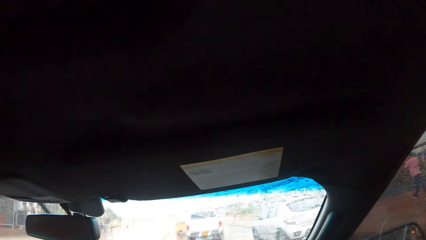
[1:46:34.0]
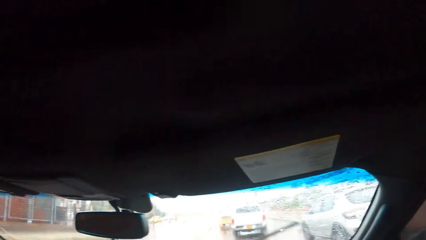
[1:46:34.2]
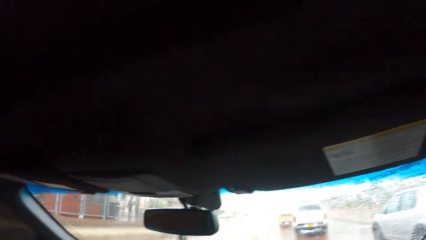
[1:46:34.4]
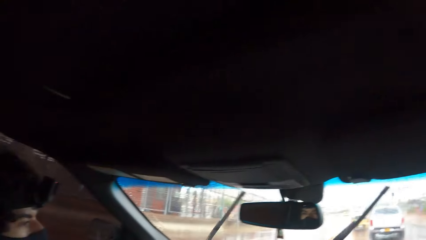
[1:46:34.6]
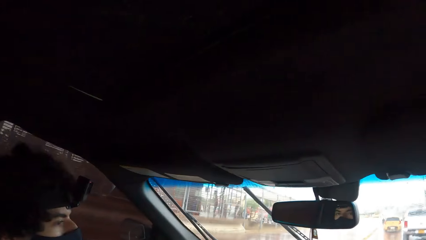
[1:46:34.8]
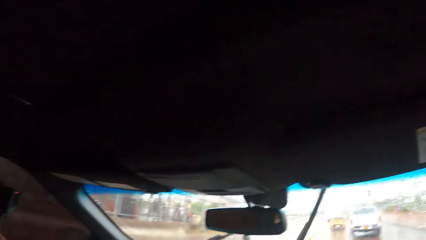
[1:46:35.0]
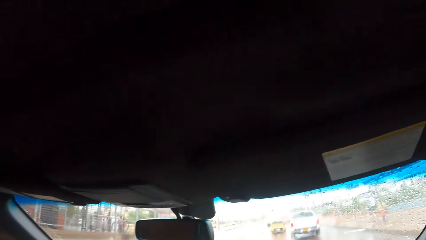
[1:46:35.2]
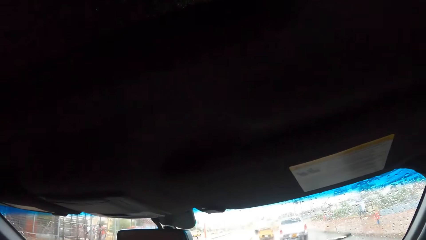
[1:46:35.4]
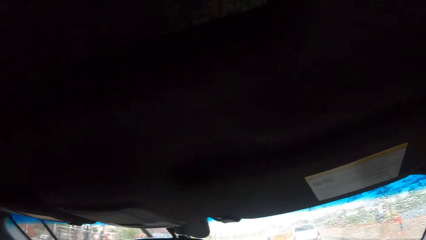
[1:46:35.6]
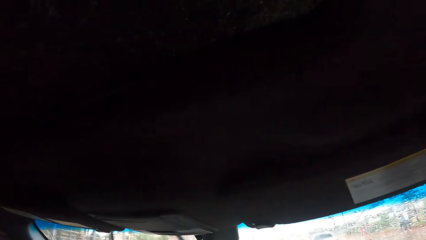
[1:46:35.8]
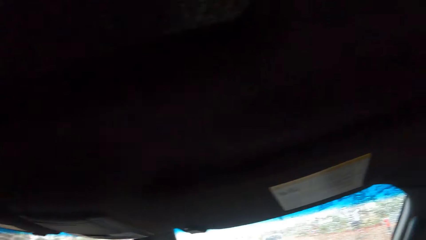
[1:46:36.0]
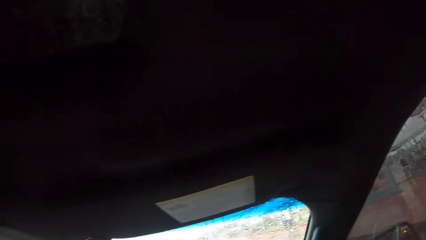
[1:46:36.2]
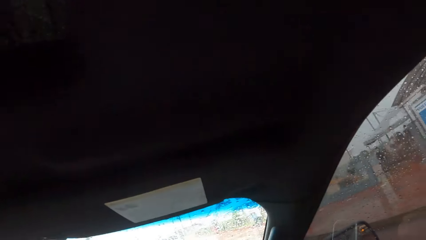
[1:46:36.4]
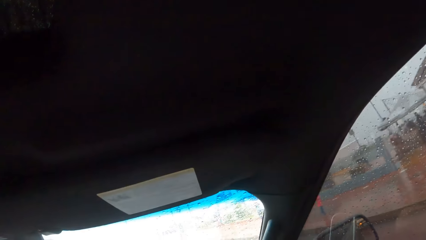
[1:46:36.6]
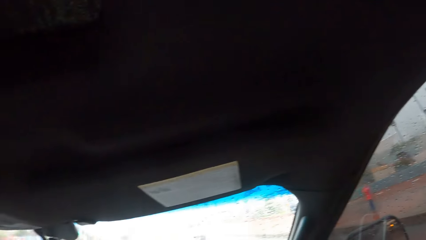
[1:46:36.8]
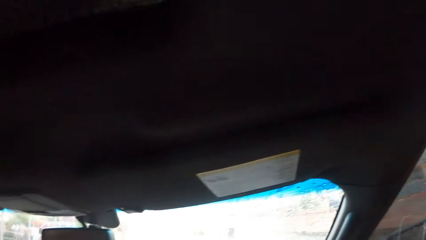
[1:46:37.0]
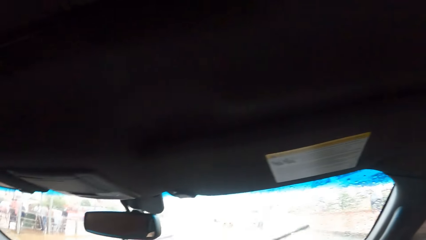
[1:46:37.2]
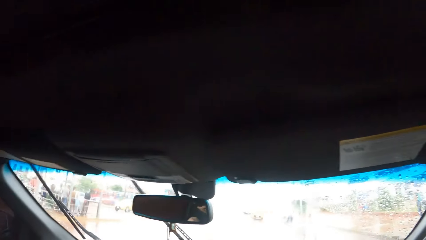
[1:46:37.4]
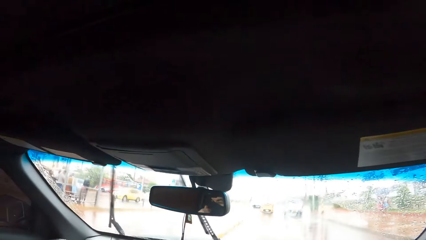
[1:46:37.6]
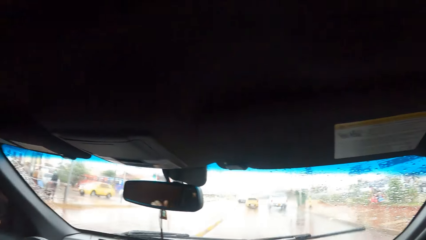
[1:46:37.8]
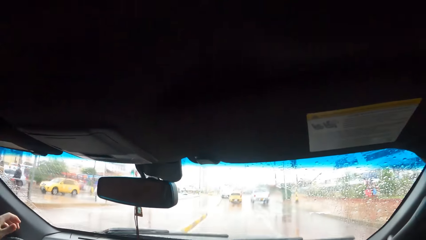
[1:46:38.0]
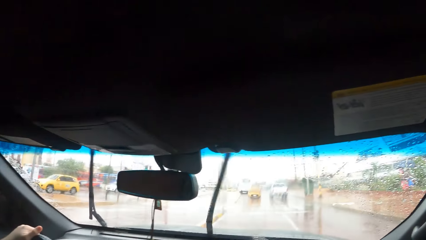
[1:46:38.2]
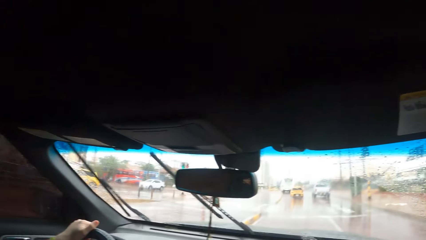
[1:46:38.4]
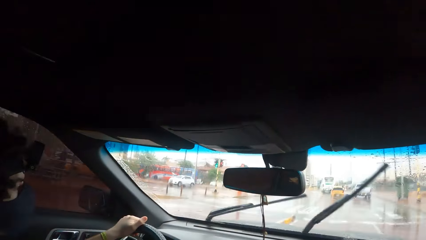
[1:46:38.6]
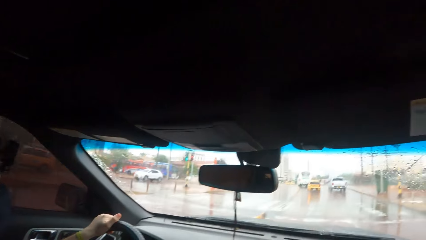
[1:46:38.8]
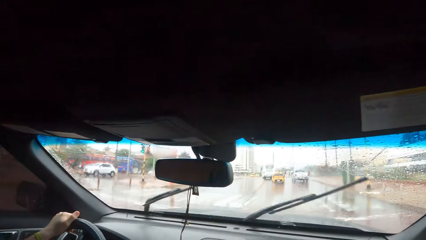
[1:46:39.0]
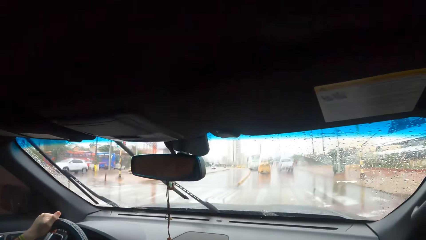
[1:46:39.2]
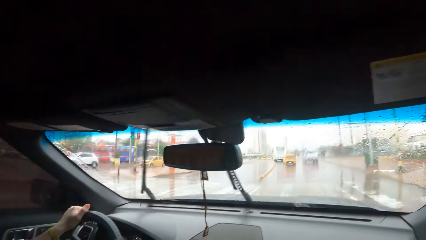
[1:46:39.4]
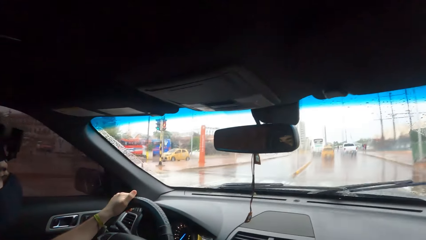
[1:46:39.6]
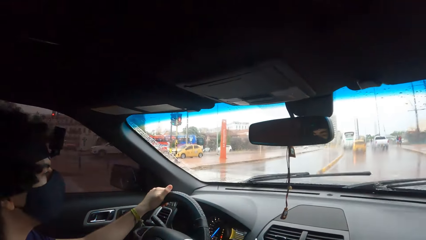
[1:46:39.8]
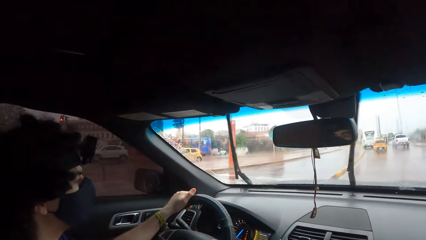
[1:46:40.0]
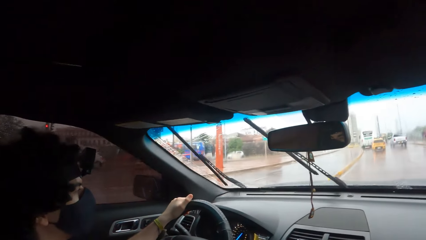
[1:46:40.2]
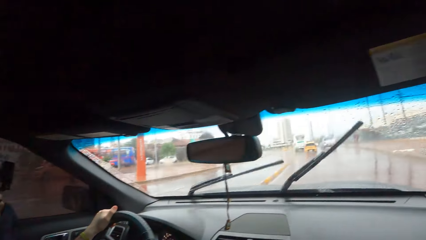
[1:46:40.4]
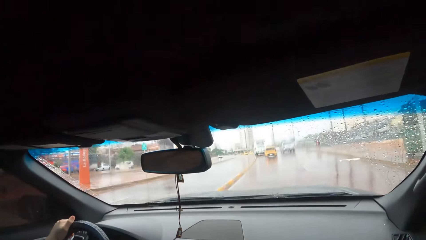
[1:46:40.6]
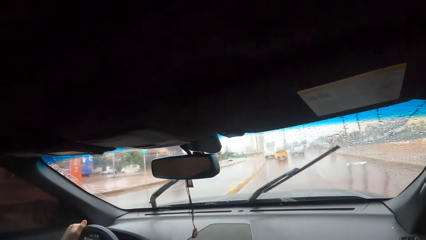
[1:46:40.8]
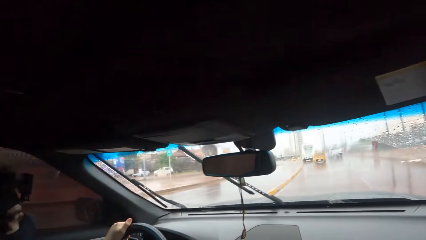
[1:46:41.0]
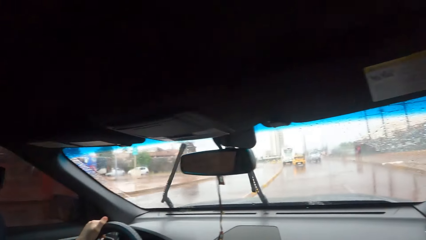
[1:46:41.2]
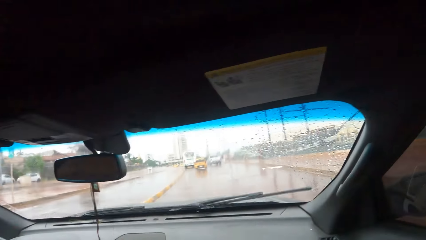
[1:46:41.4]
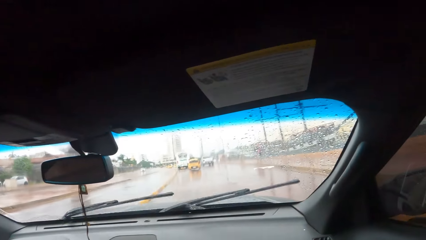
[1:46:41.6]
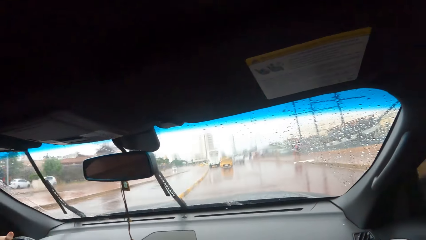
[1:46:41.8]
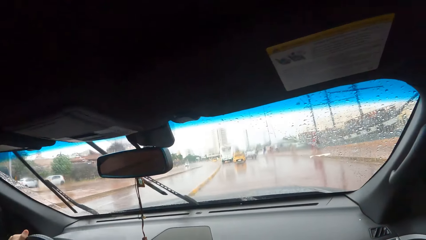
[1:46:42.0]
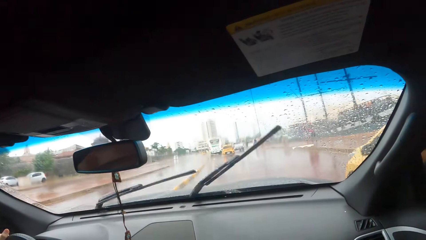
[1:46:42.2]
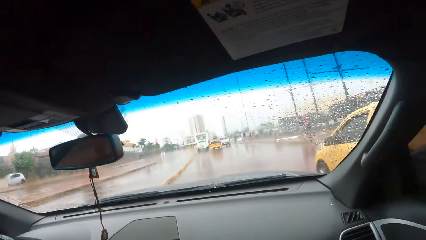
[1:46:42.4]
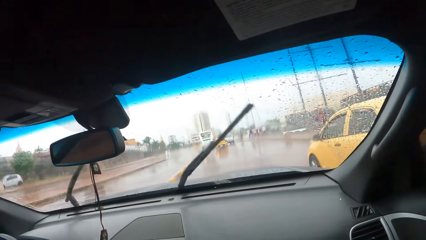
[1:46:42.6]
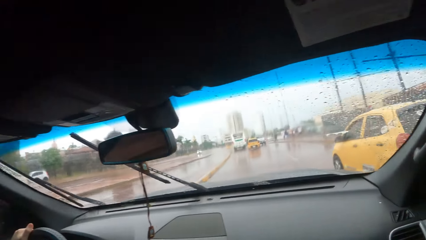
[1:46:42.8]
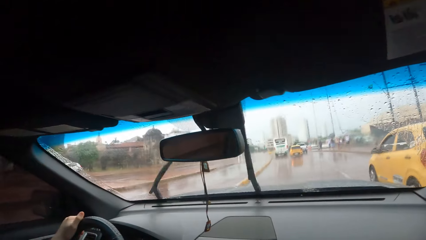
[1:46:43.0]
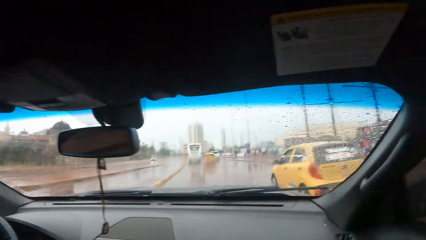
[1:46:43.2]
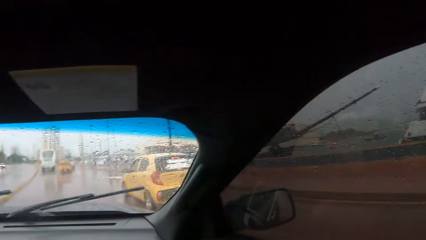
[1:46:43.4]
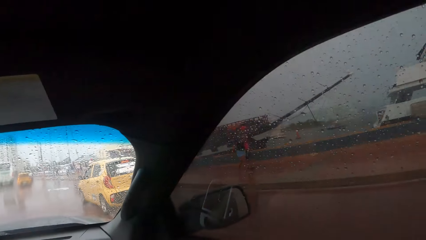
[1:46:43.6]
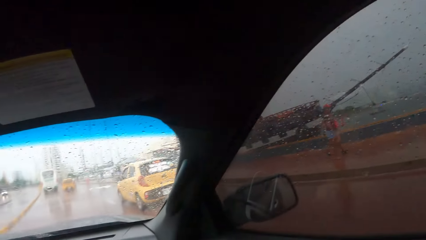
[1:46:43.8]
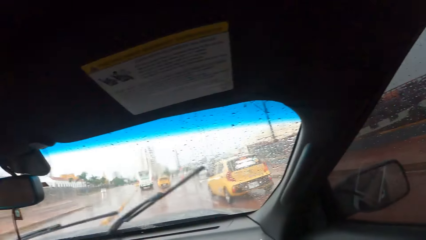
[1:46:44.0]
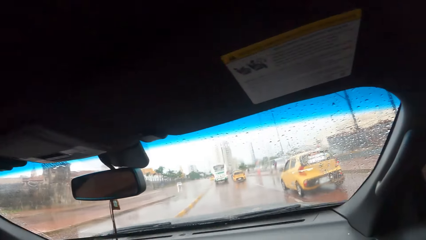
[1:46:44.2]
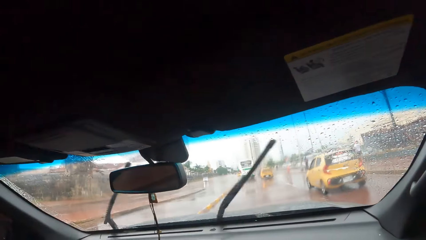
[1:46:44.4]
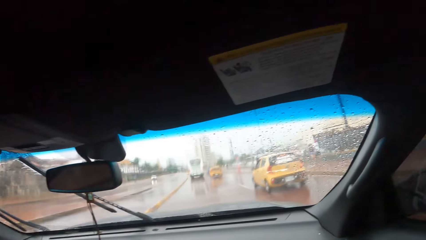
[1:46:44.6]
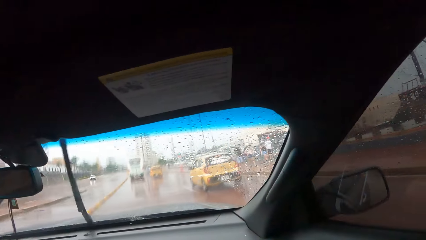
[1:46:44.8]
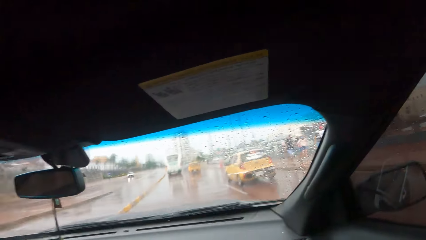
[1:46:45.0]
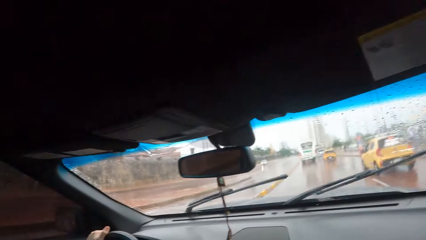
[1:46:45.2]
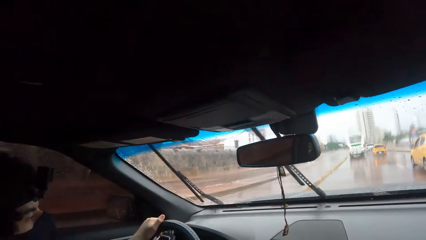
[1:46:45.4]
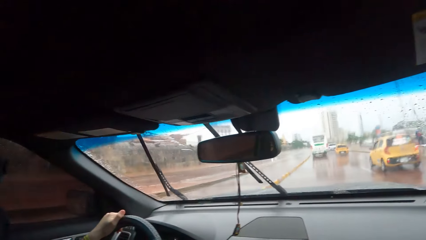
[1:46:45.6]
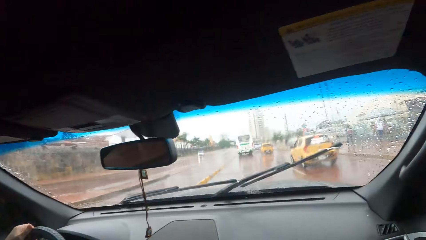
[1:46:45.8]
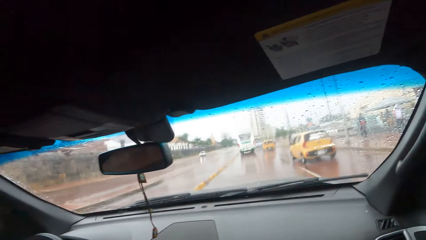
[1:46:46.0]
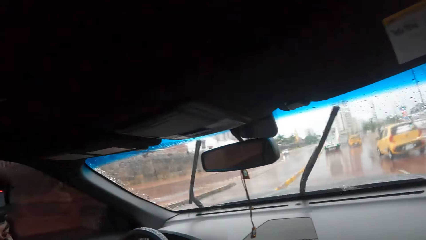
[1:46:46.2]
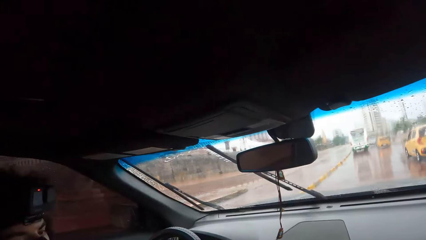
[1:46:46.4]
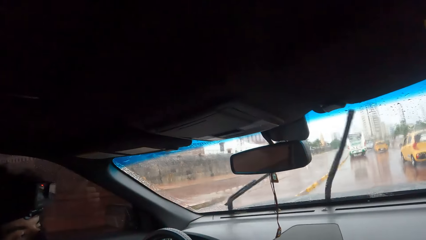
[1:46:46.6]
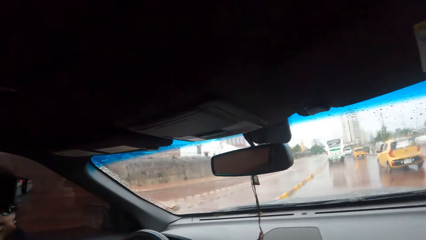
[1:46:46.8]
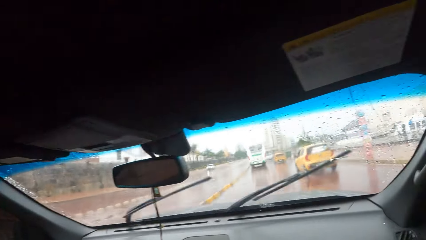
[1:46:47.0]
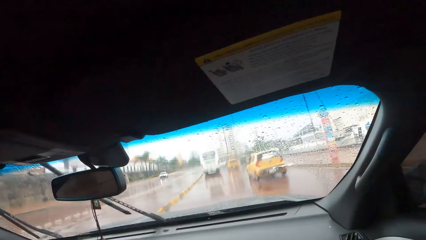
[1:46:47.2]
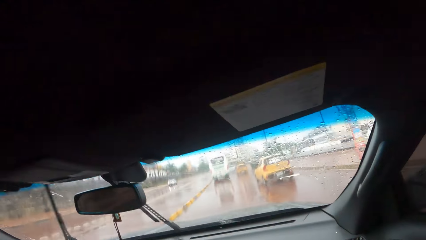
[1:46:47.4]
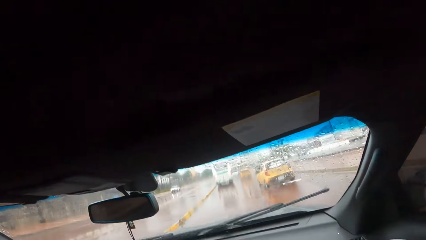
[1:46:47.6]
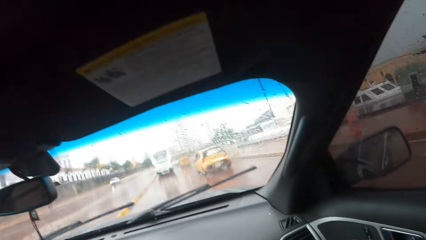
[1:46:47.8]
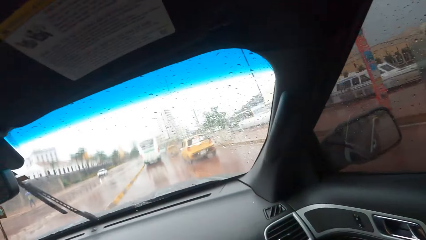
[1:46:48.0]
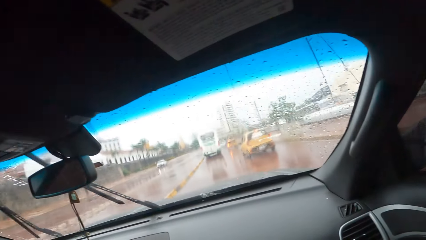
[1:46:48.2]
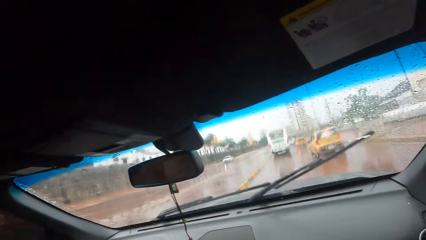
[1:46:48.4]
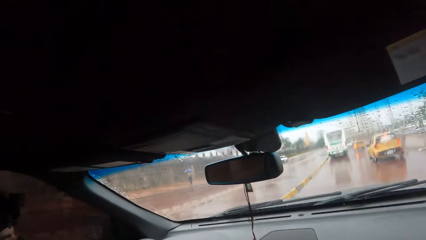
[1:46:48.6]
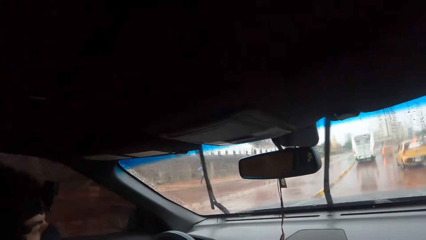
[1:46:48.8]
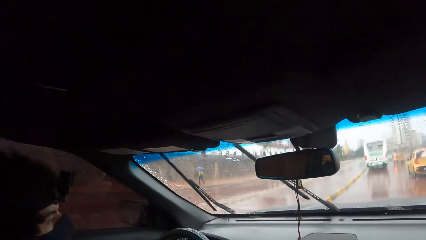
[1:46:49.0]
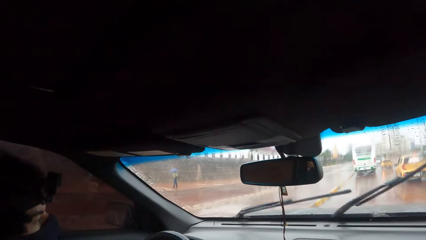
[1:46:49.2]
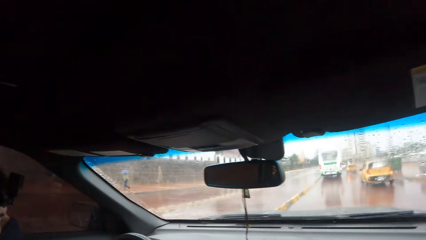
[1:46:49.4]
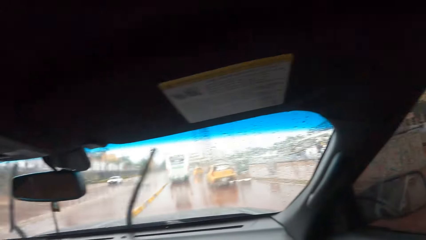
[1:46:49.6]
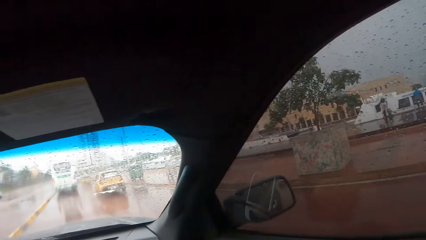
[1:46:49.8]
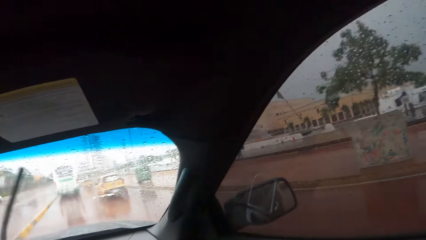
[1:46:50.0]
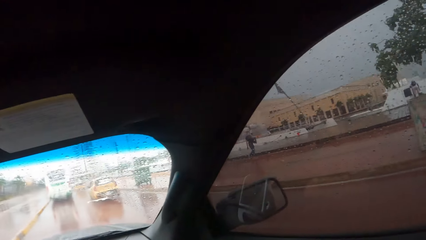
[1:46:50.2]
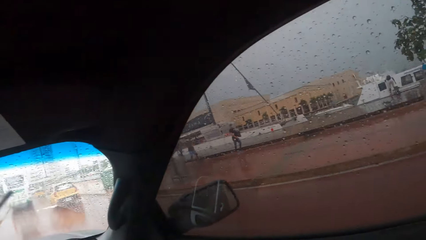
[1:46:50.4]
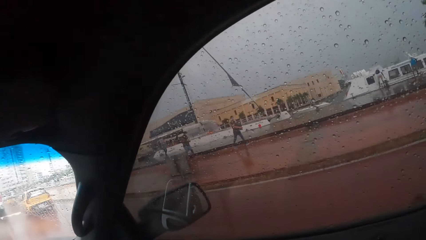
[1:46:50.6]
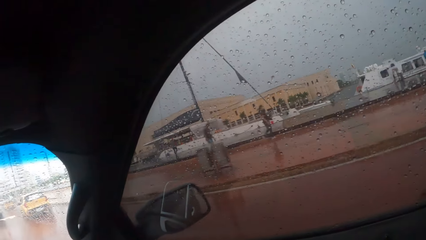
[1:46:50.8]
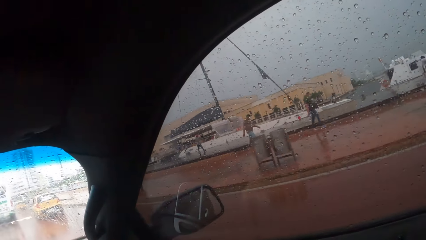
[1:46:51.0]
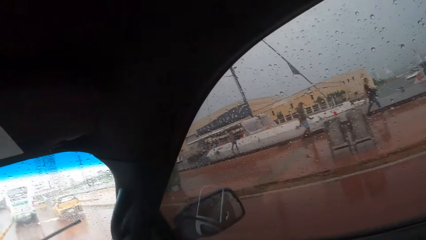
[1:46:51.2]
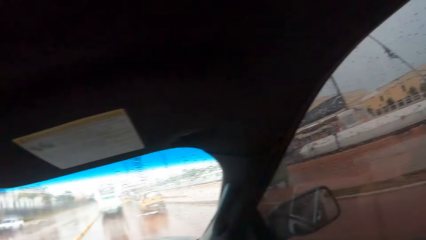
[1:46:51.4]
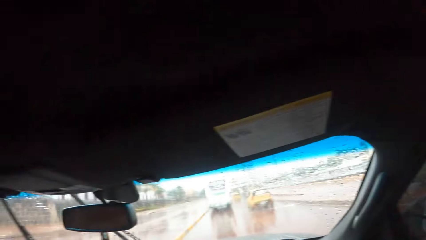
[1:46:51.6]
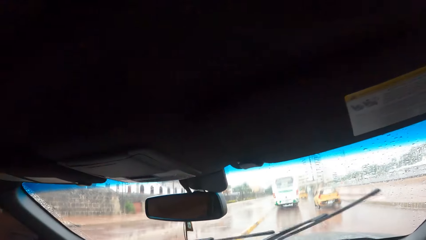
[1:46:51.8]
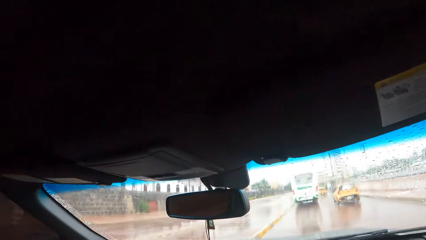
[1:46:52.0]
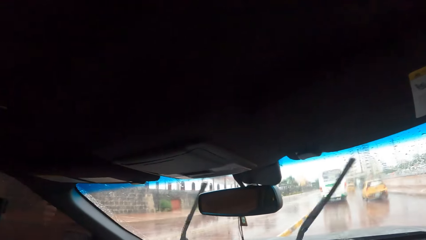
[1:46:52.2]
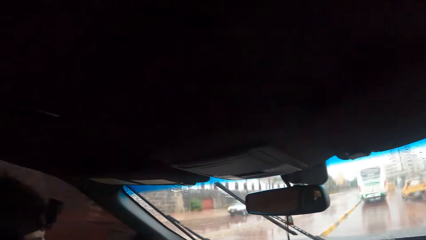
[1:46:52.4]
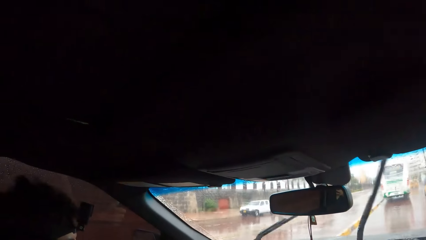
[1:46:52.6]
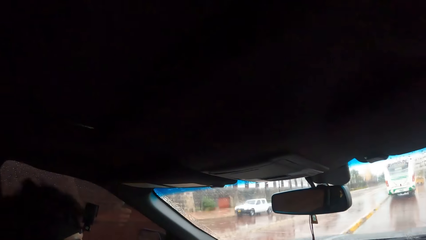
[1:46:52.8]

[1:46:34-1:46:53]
A man drives the car on the road. The camera wearer looks through the window. The man drives the car. The camera wearer looks through the window.
